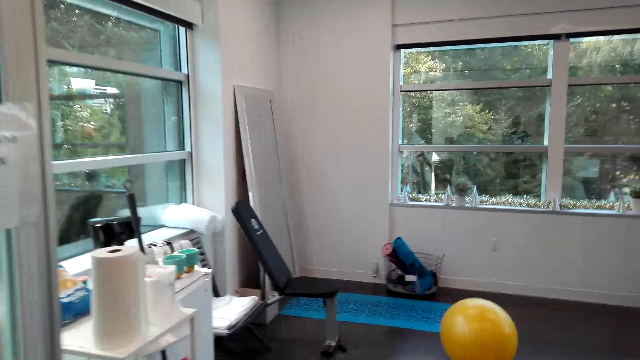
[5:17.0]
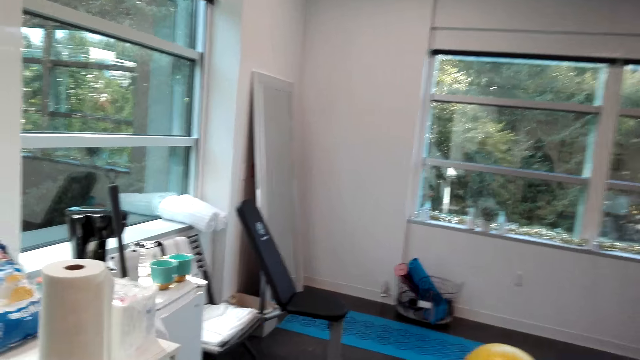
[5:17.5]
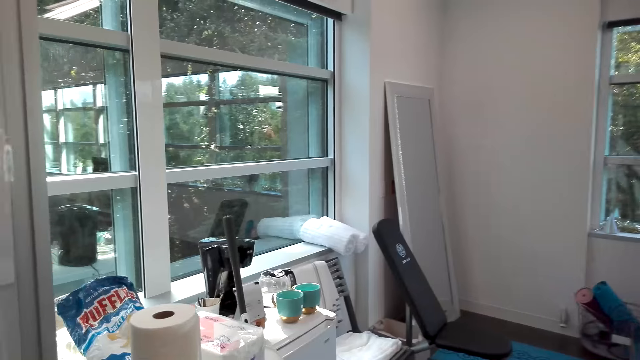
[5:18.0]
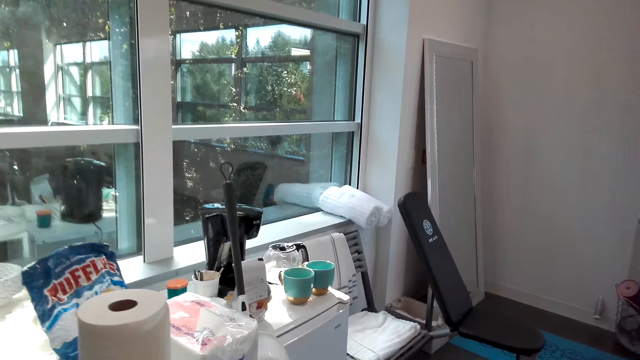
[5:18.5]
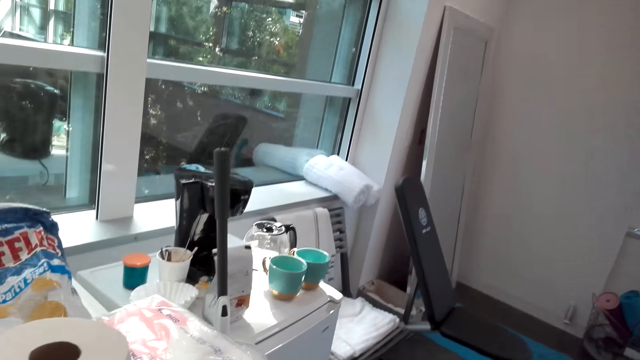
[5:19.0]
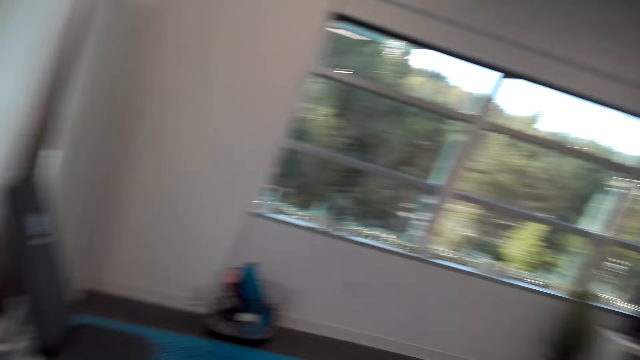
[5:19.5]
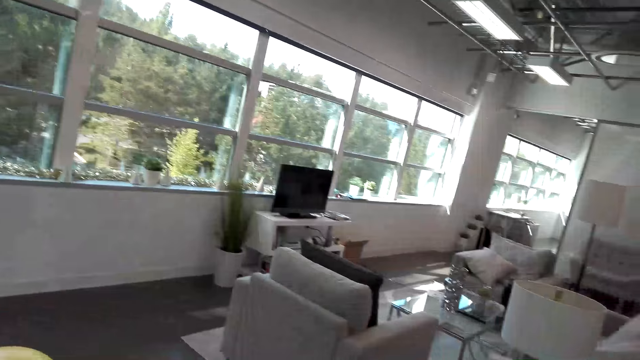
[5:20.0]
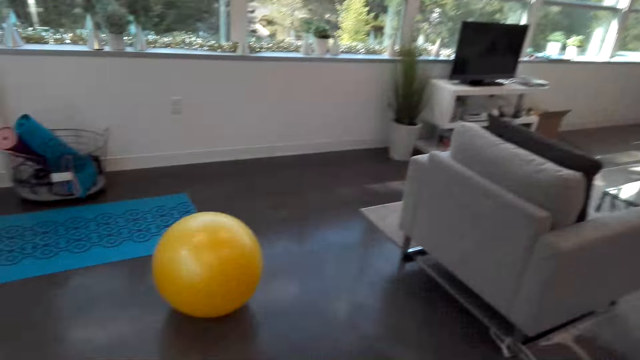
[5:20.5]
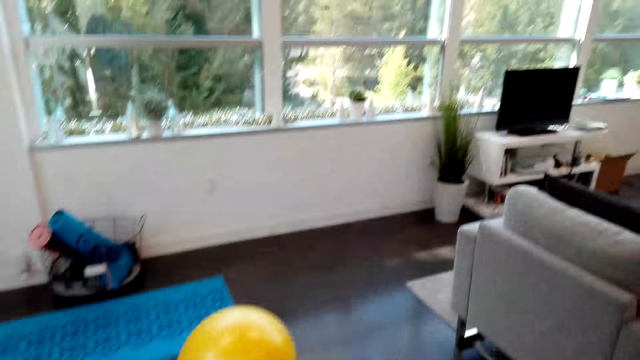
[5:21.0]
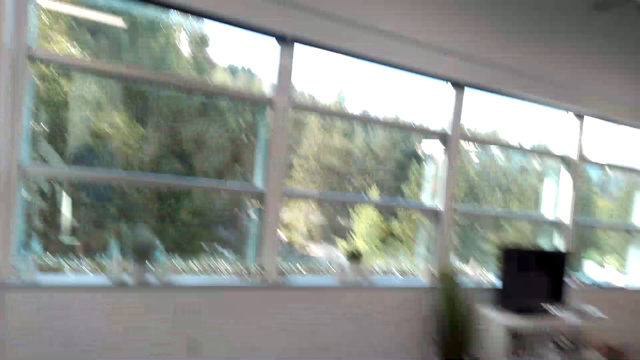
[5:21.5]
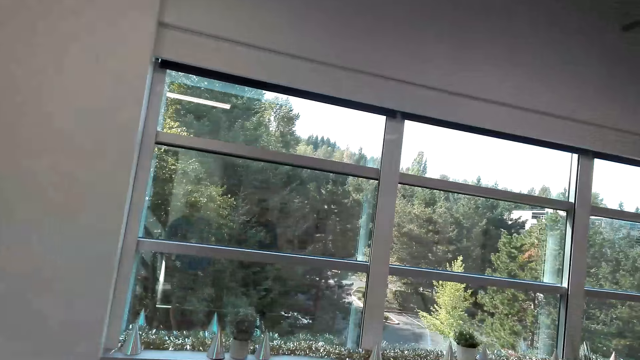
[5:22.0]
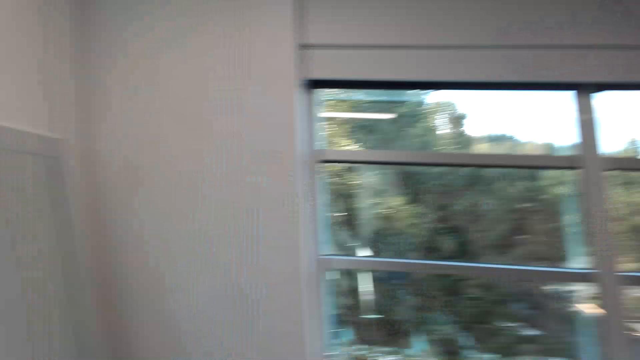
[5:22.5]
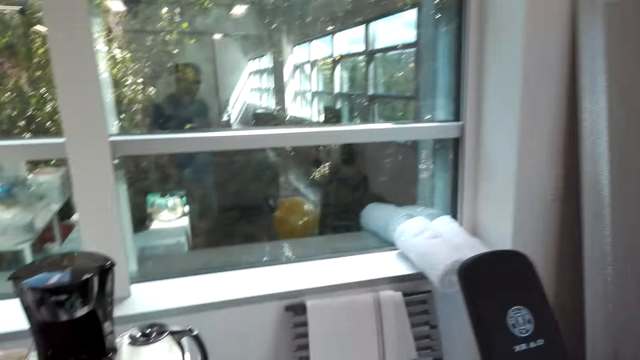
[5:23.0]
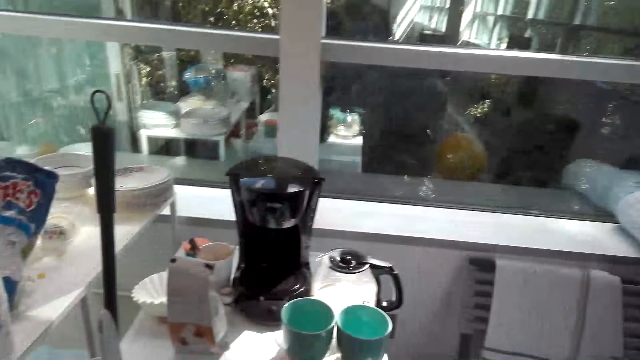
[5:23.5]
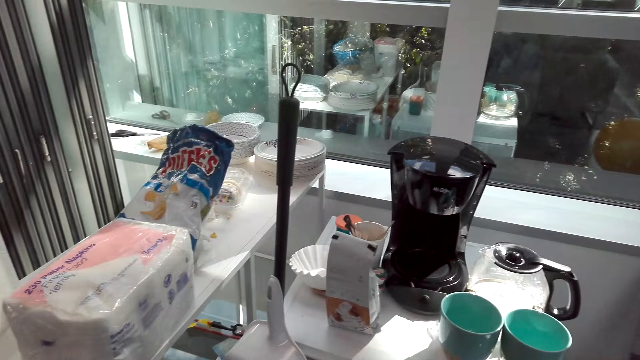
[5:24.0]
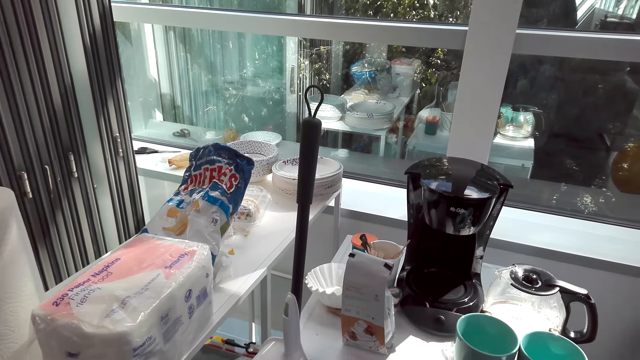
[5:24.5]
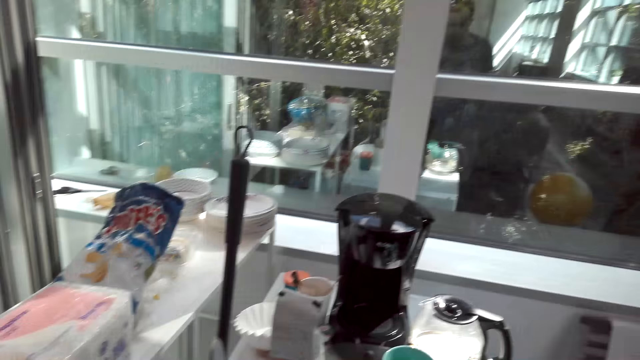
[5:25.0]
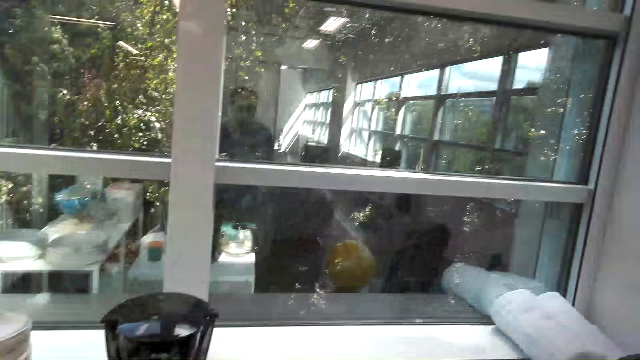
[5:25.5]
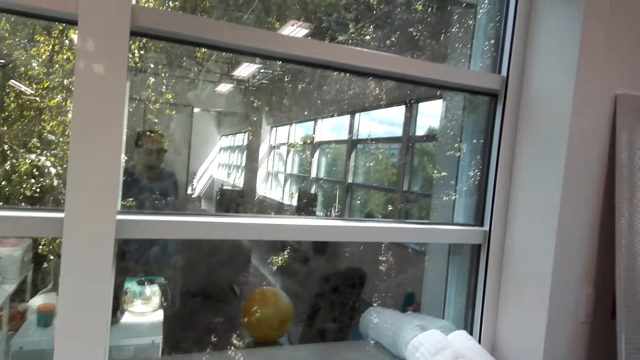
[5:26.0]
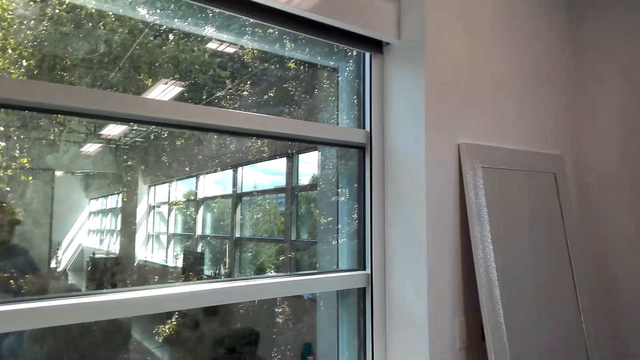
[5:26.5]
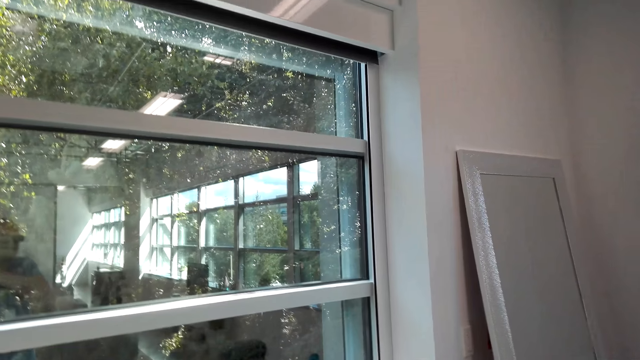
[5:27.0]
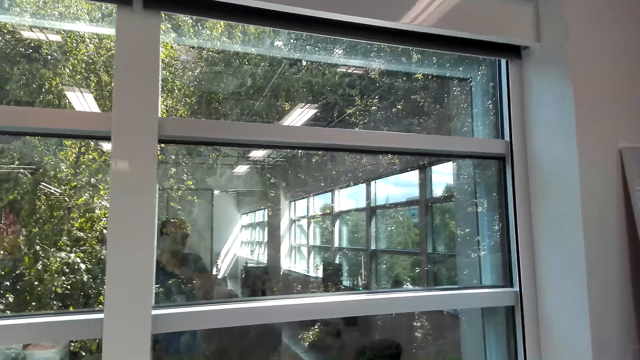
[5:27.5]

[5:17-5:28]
The camera wearer looks around.

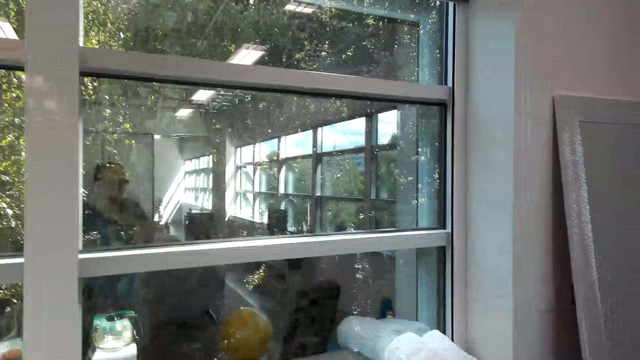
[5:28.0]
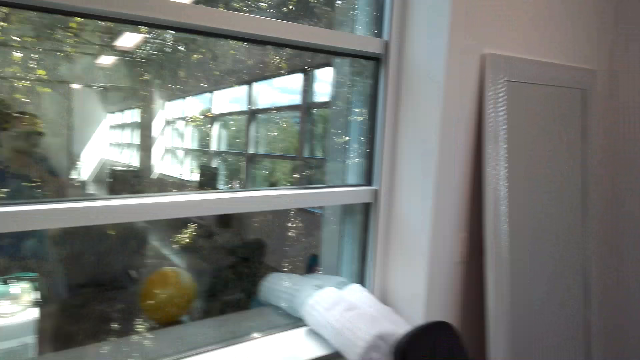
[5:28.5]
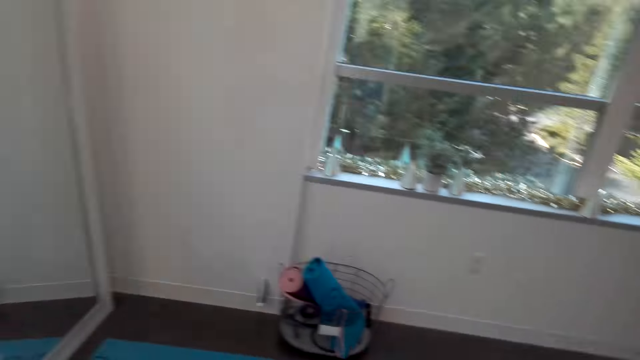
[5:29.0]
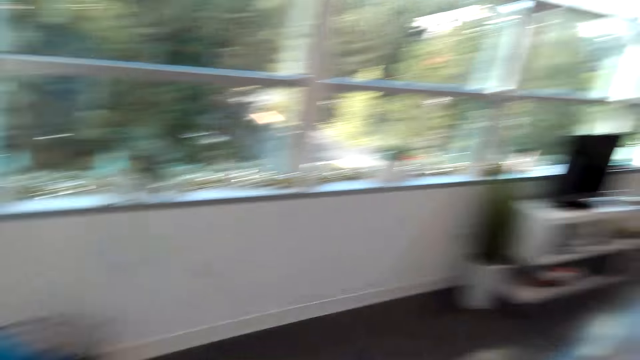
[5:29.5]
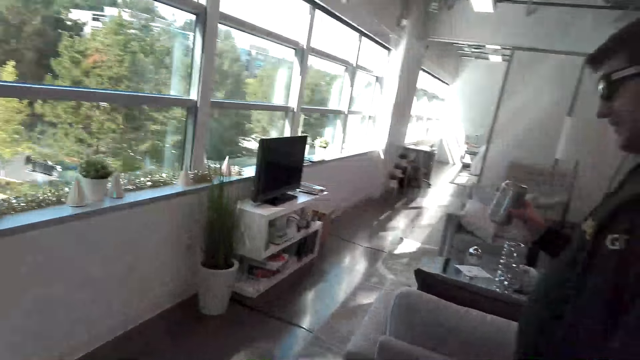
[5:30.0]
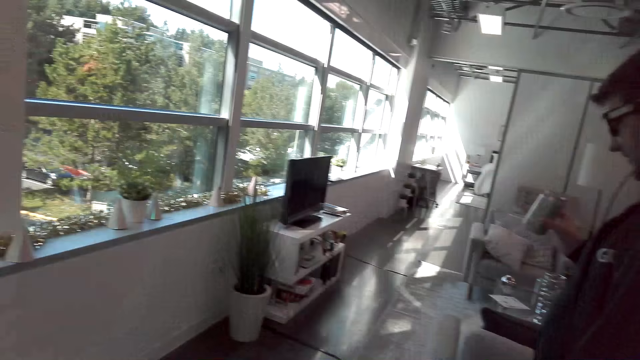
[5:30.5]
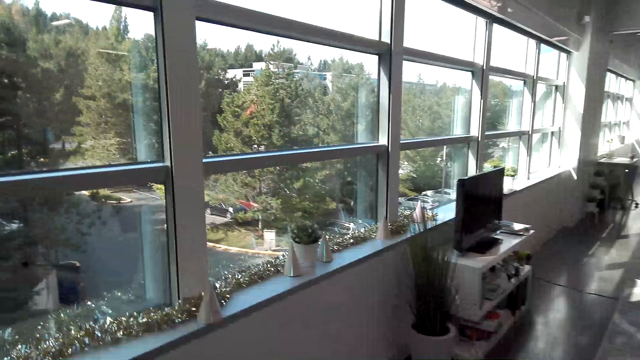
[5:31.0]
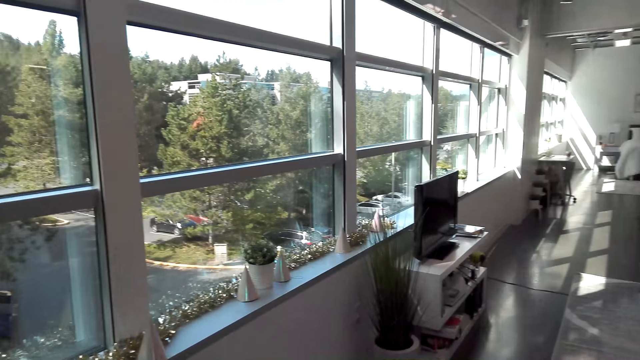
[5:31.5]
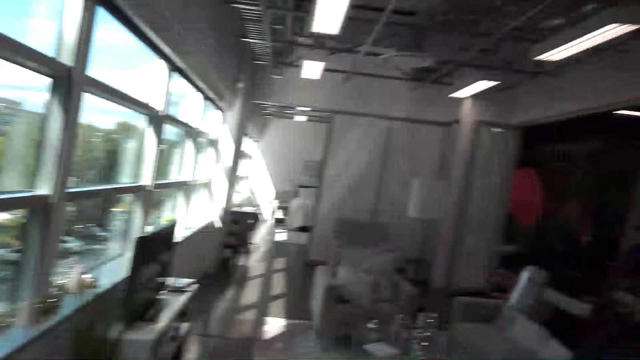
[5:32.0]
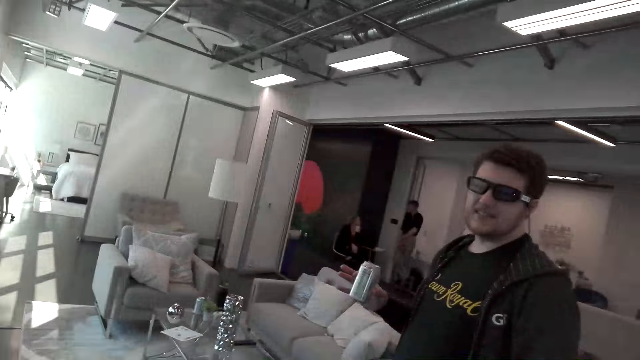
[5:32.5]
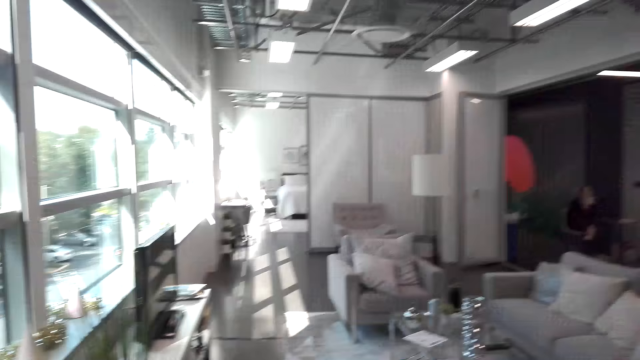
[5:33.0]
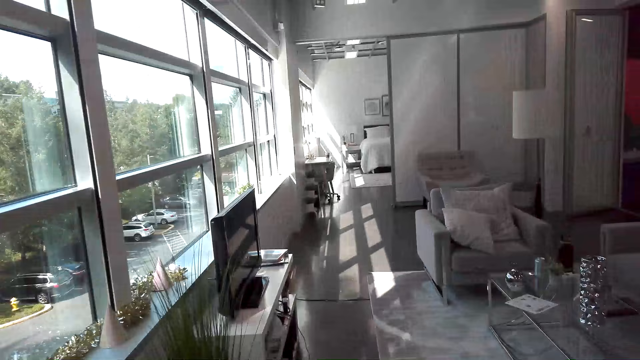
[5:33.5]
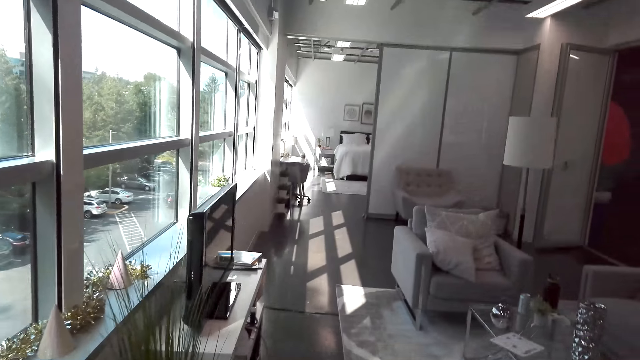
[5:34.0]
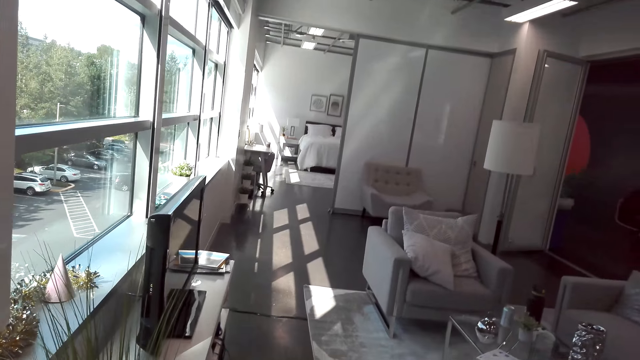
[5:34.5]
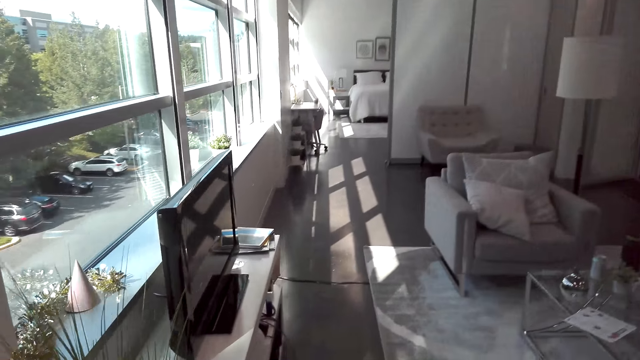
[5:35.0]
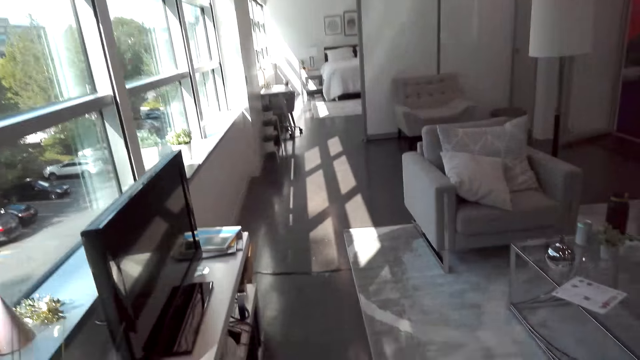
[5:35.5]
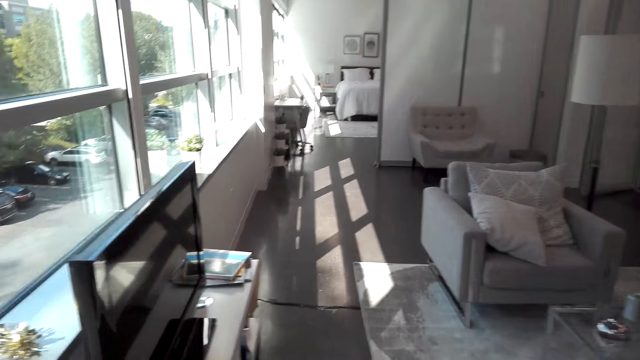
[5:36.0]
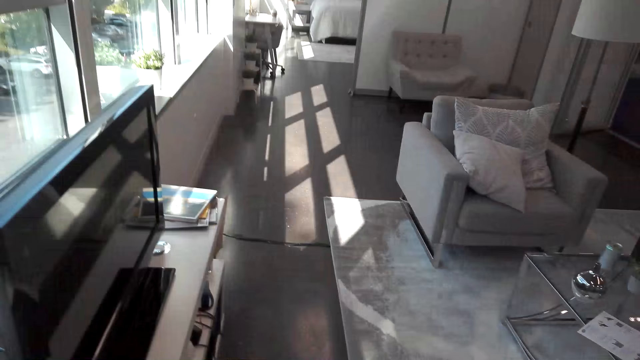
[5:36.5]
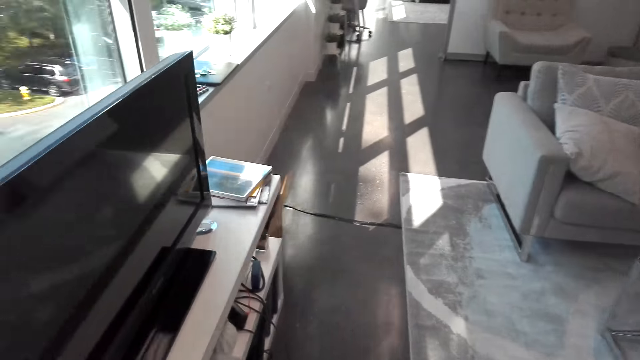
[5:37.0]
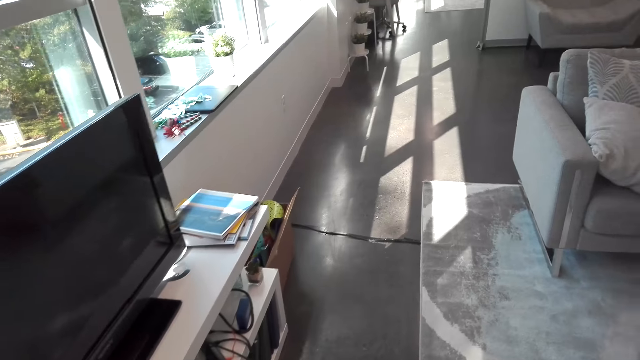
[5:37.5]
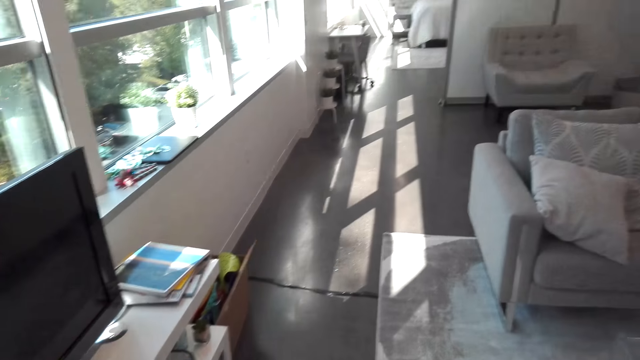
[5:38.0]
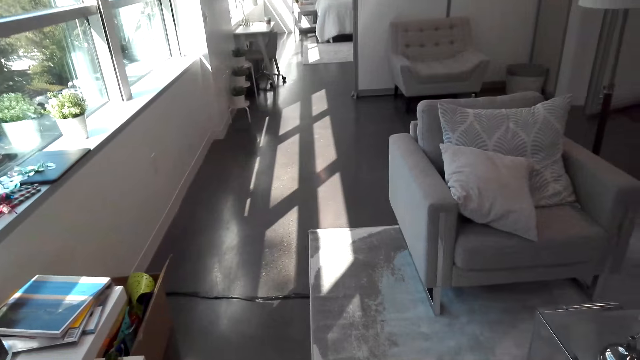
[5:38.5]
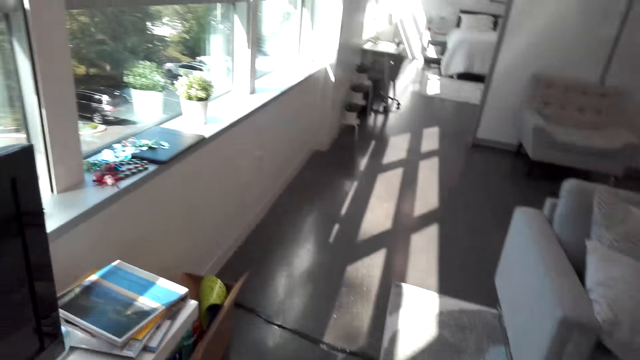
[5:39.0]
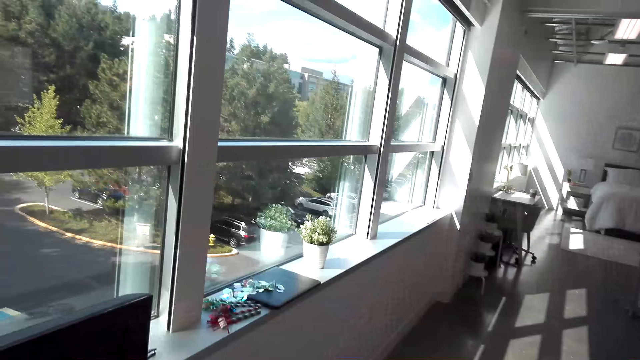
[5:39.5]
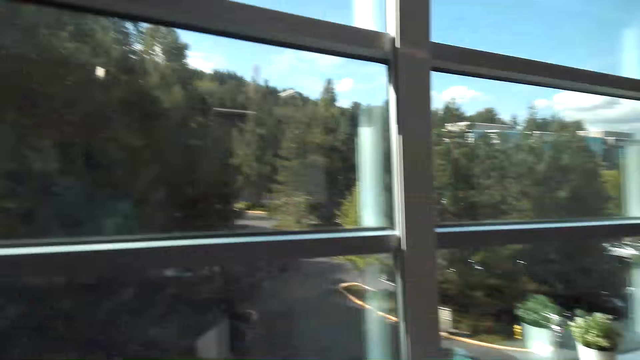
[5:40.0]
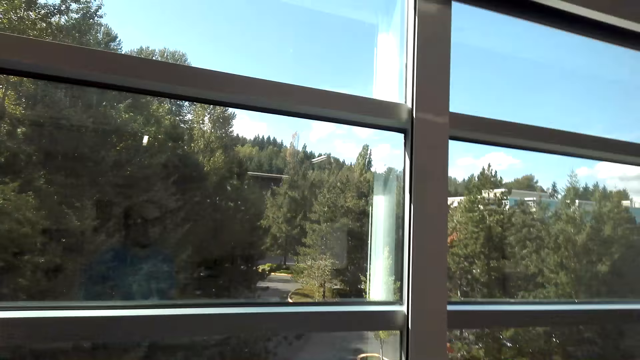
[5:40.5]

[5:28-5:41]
The camera wearer looks around the room. A person speaks to the camera wearer.
